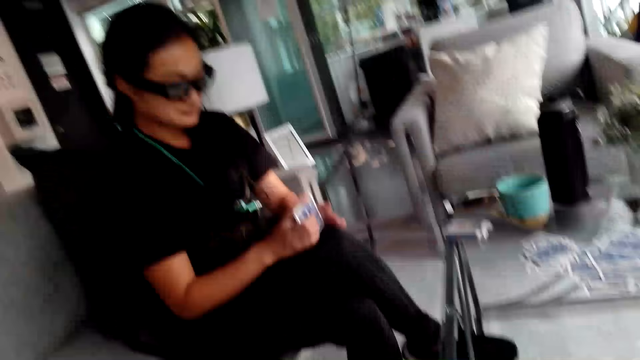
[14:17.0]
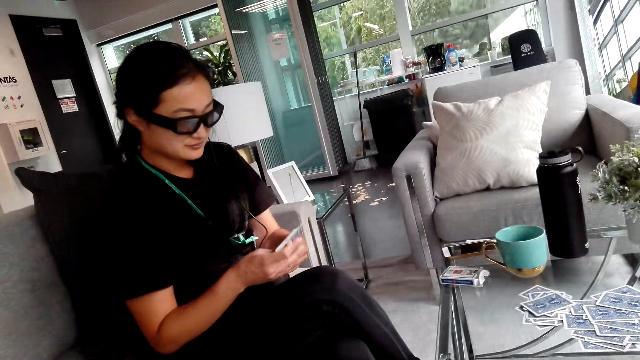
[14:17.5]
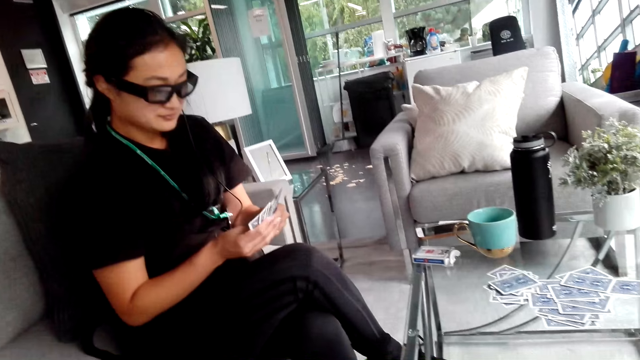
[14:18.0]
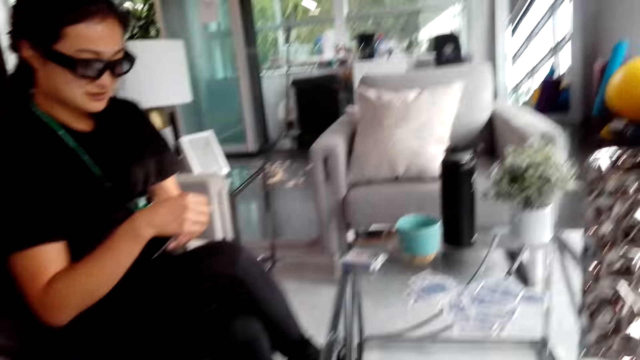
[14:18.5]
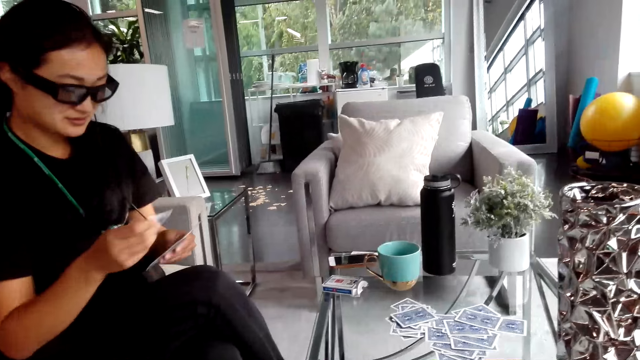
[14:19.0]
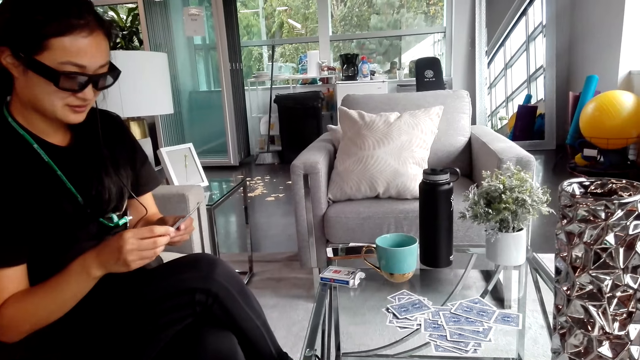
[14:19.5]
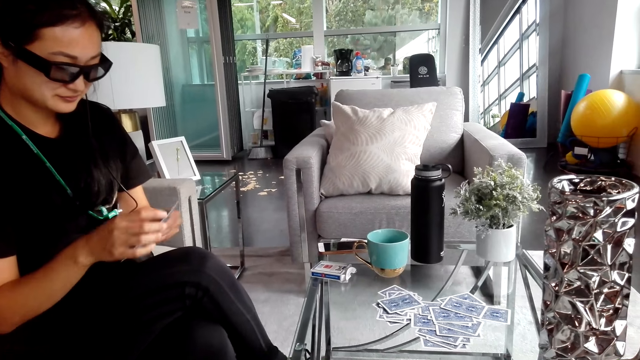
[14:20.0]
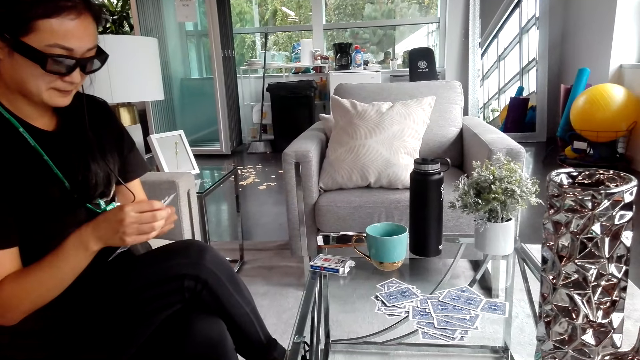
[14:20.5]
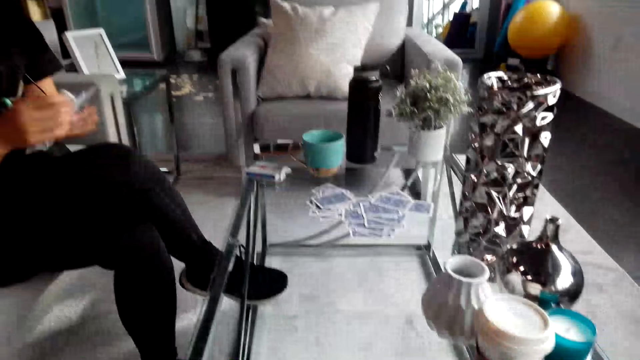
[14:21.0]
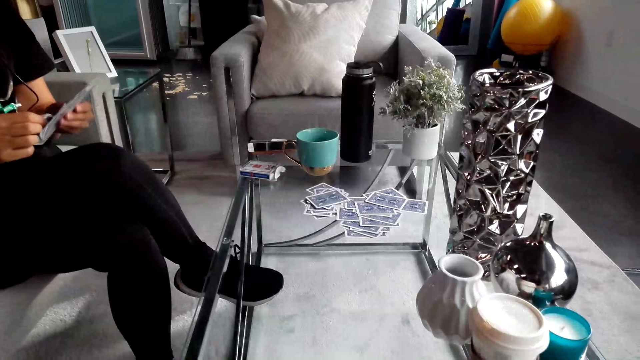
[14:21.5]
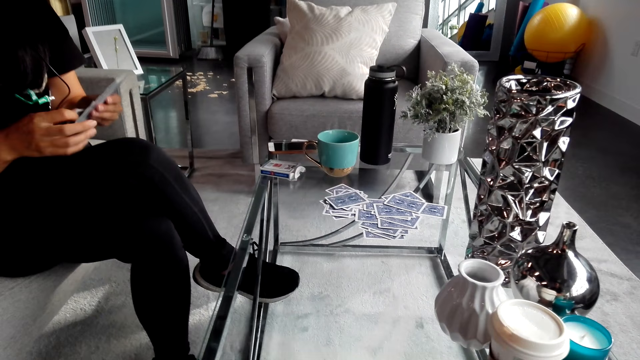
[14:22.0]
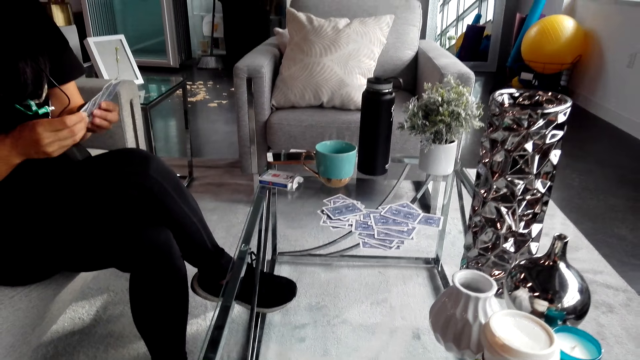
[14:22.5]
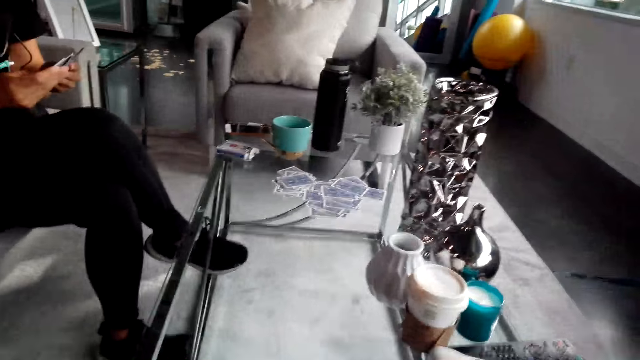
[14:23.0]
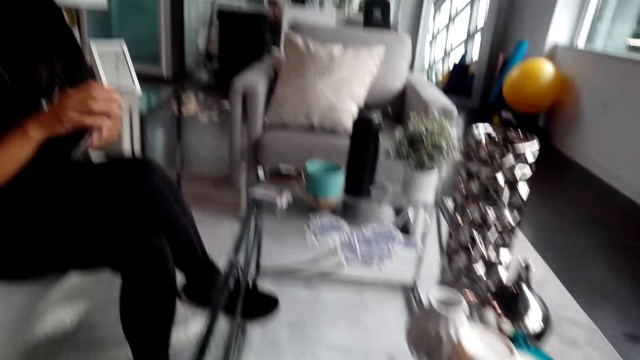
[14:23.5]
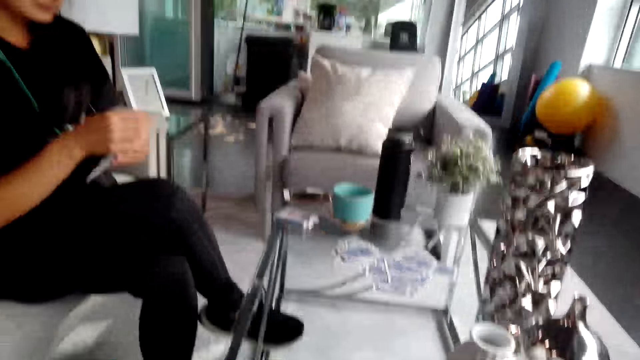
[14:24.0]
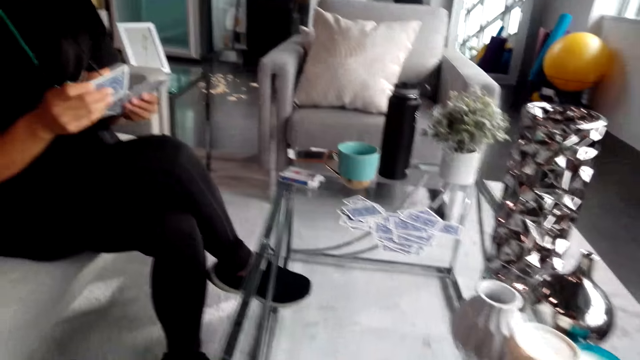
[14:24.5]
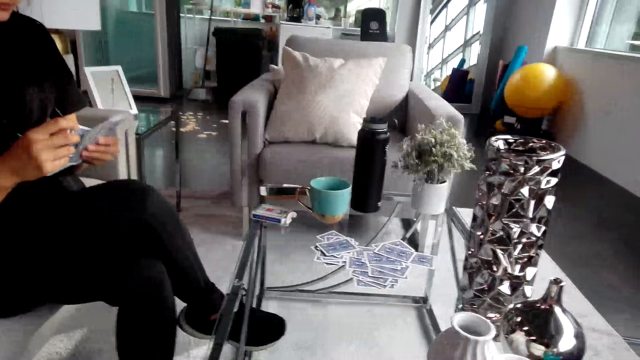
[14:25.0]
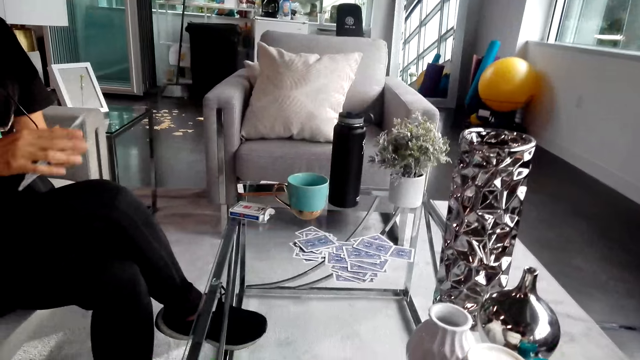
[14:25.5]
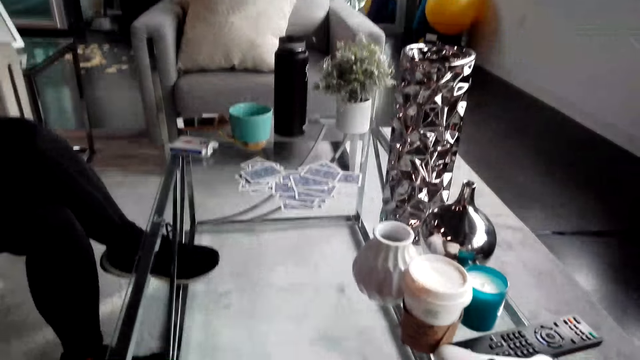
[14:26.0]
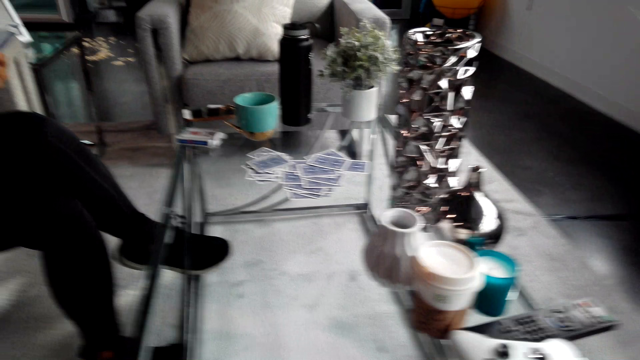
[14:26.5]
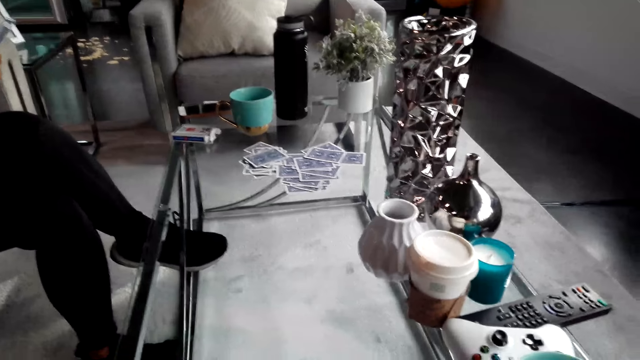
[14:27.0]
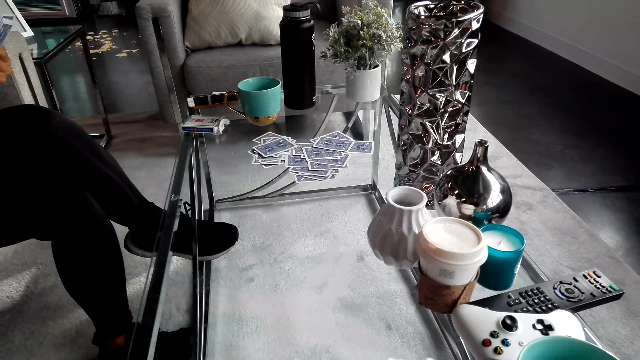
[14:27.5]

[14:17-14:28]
The camera wearer converses with a woman. The woman holds playing cards. The woman arranges the cards. The woman shuffles the playing cards. The camera wearer turns around. The woman shuffles the playing cards. The camera wearer converses with the woman and turns around. The woman shuffles the playing cards. The camera wearer turns around.

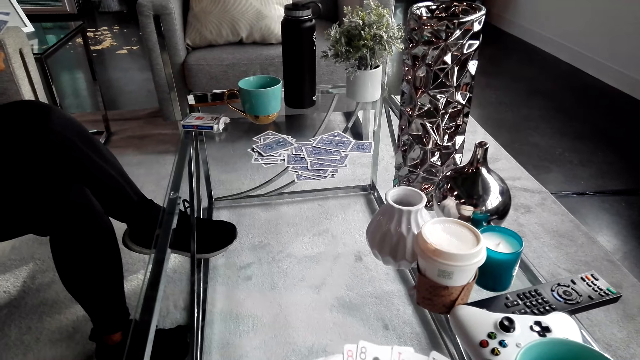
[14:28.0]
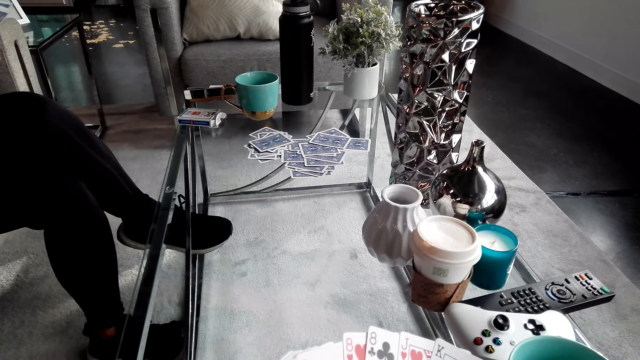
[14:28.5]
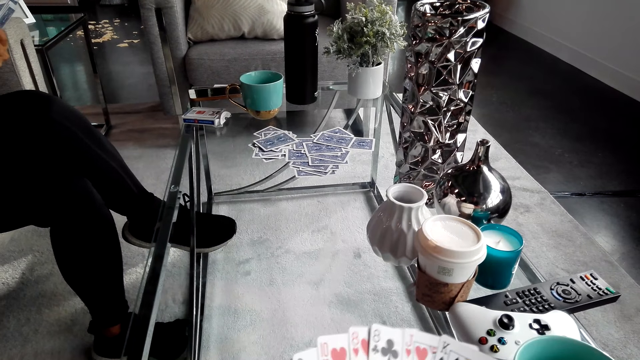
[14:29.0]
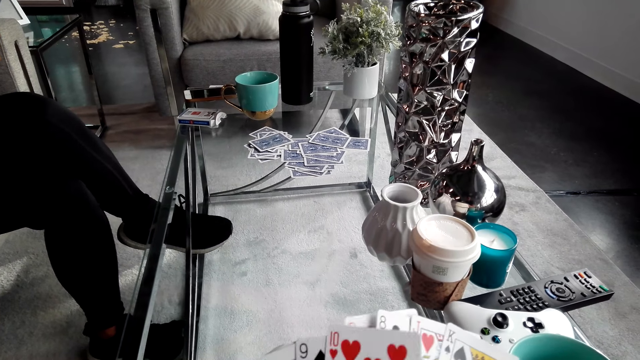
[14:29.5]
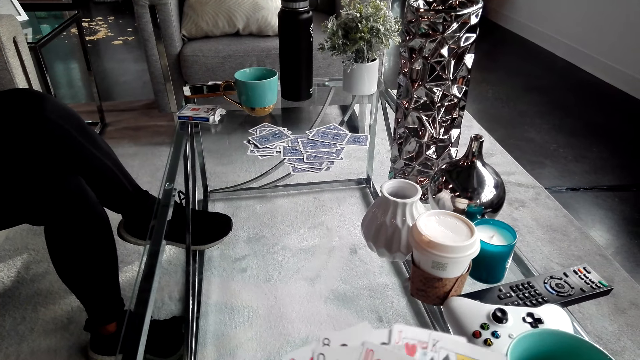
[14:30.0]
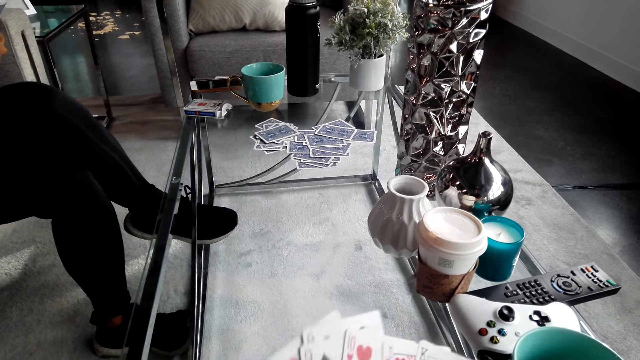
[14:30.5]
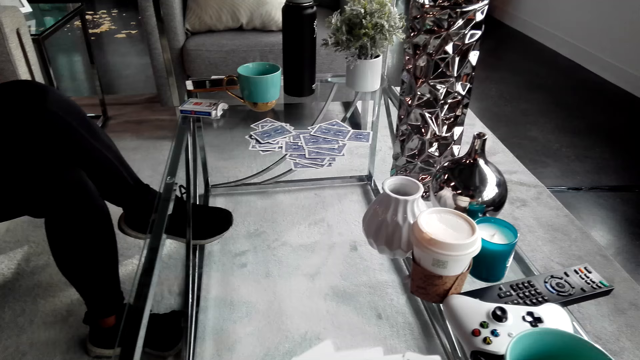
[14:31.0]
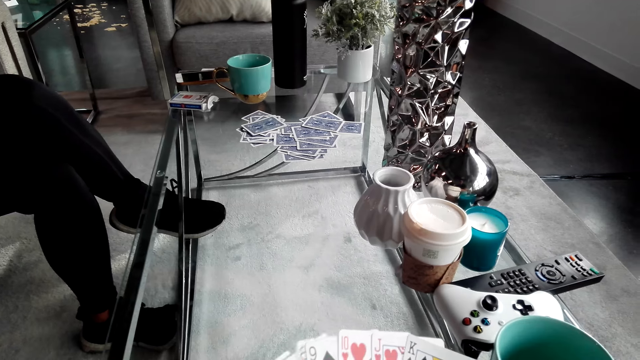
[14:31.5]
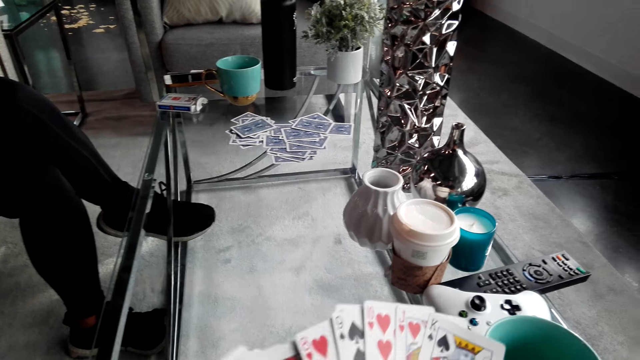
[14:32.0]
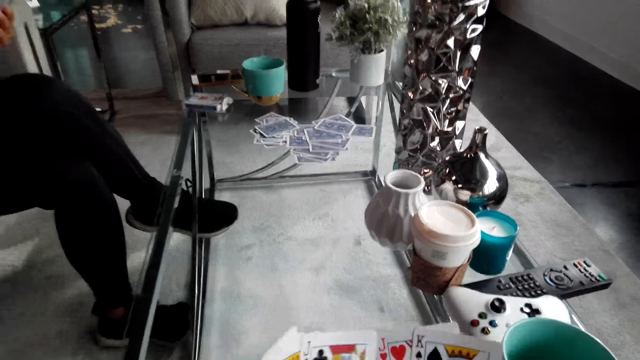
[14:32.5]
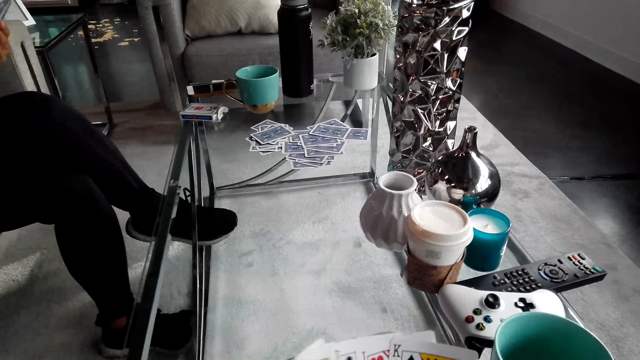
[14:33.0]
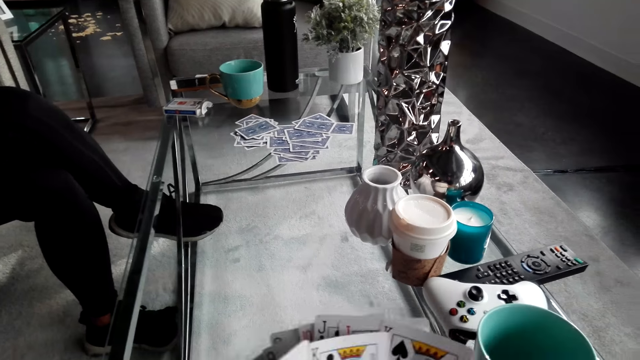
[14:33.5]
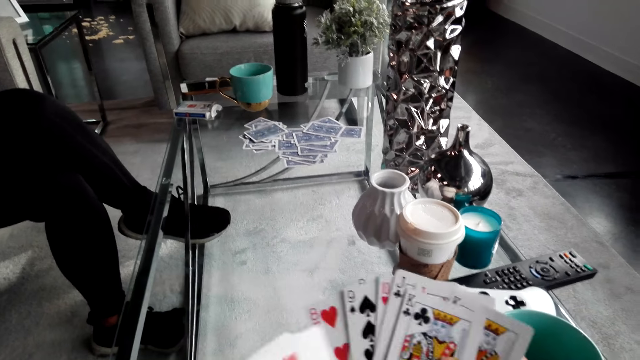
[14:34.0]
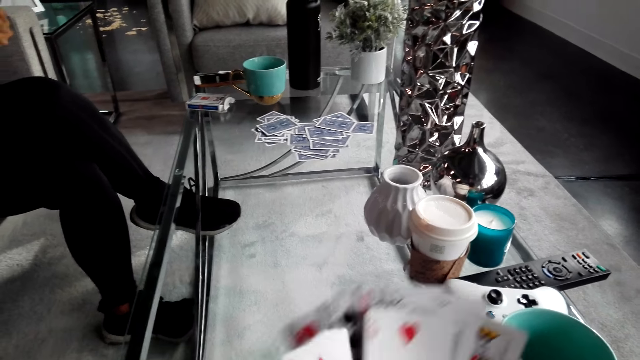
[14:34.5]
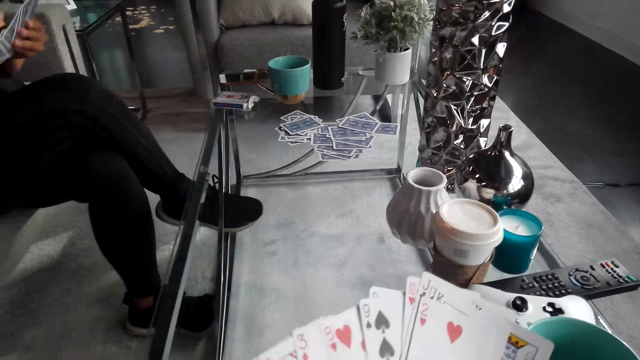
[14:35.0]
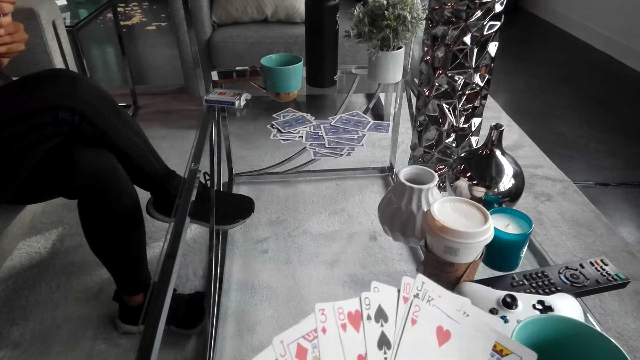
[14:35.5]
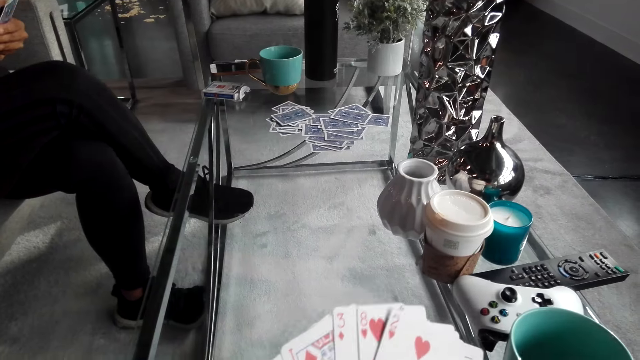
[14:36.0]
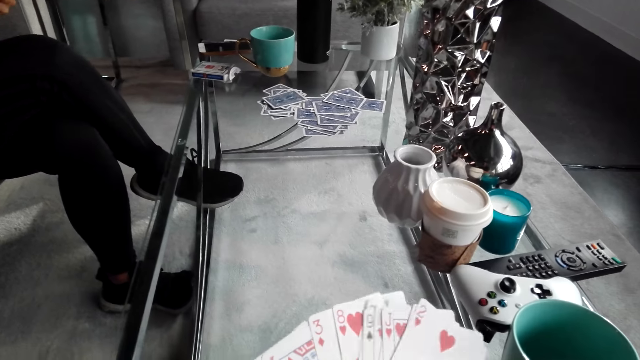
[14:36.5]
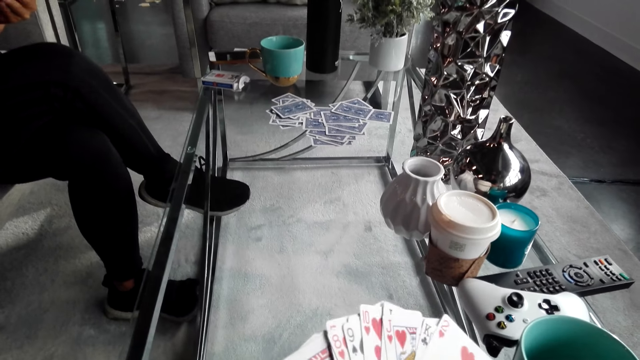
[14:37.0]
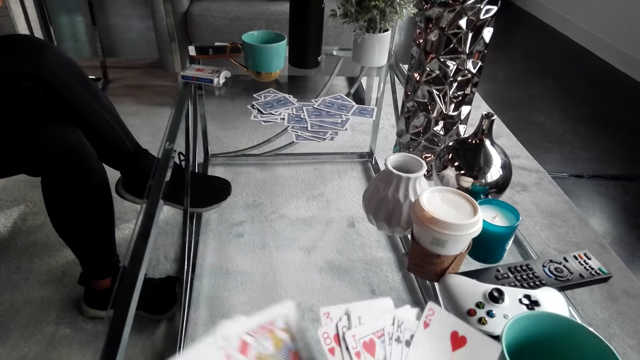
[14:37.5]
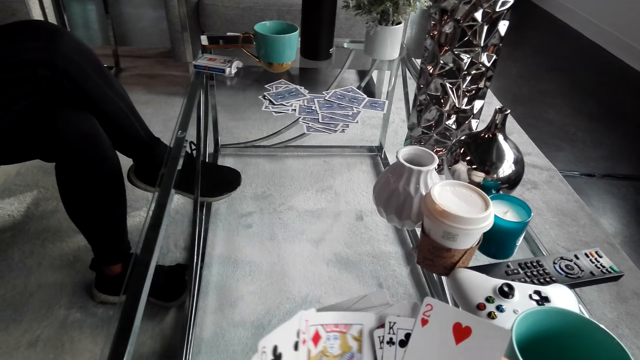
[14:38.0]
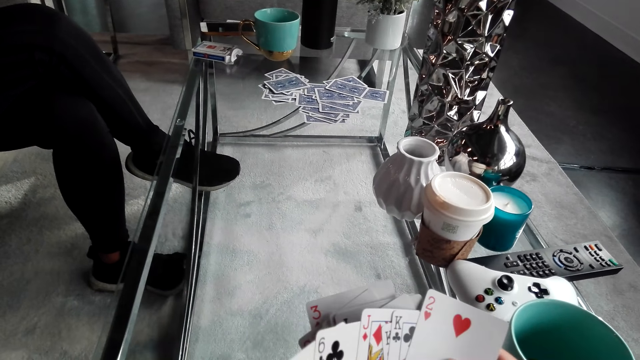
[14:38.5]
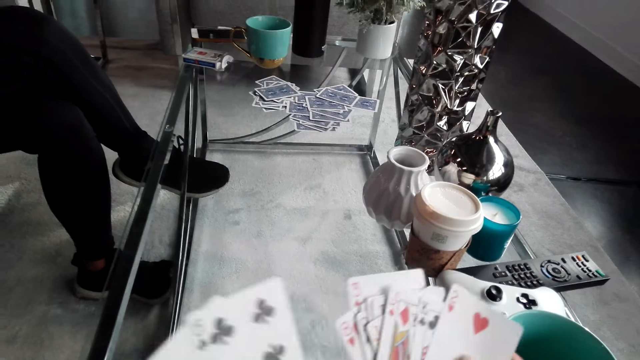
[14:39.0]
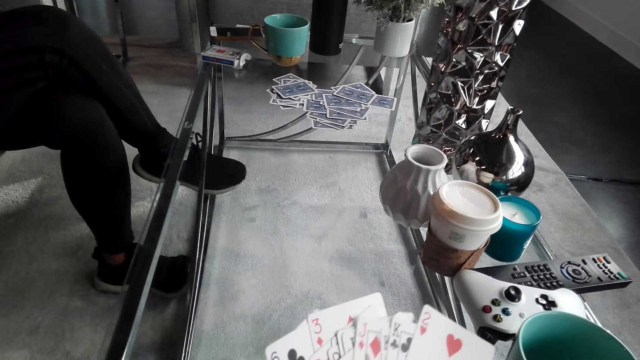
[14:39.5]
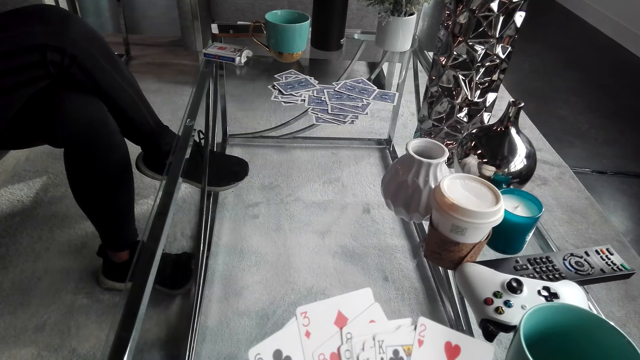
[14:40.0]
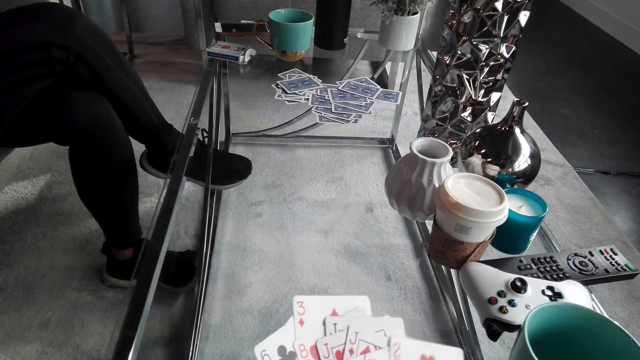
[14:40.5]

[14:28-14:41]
The camera wearer holds the playing cards. A woman converses with the camera wearer. The camera wearer arranges the cards. They turn around. They hold the playing cards. They converse with the woman. The woman converses with the camera wearer. The camera wearer shuffles the playing cards.
